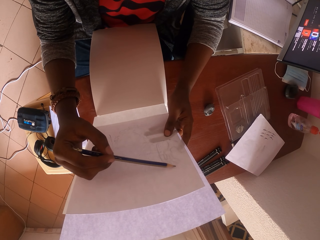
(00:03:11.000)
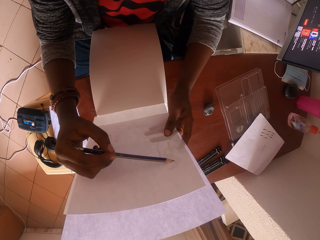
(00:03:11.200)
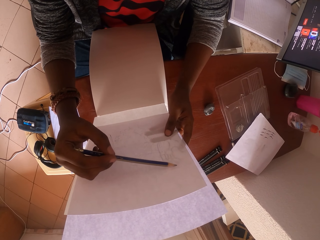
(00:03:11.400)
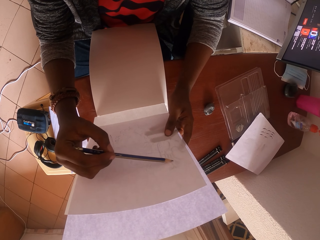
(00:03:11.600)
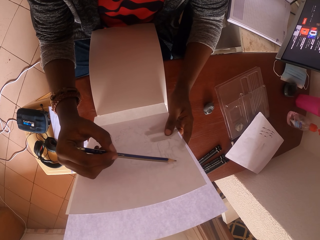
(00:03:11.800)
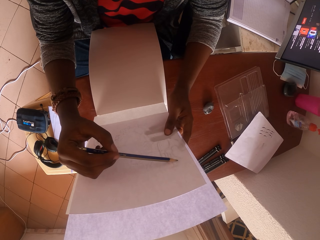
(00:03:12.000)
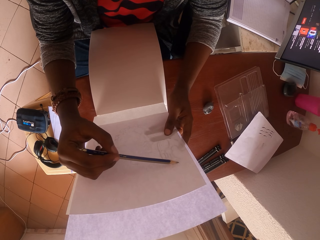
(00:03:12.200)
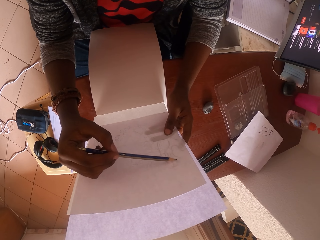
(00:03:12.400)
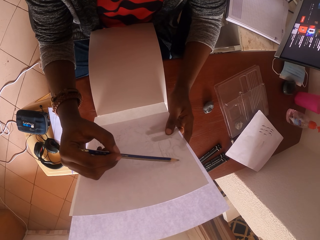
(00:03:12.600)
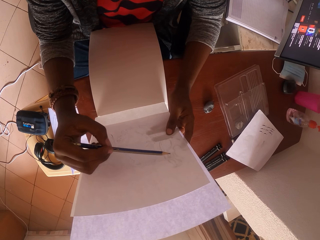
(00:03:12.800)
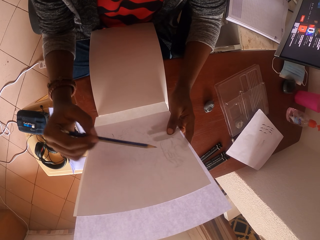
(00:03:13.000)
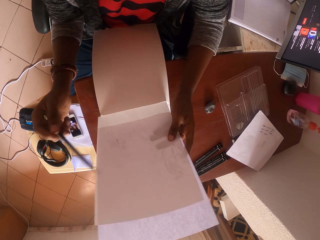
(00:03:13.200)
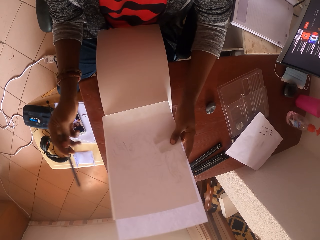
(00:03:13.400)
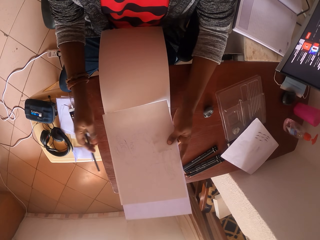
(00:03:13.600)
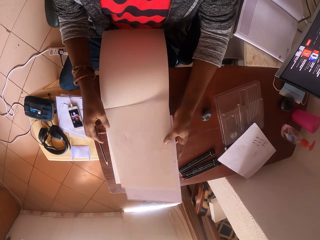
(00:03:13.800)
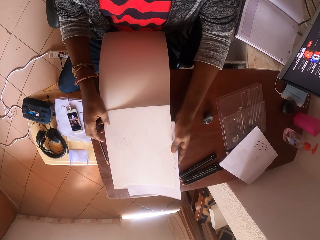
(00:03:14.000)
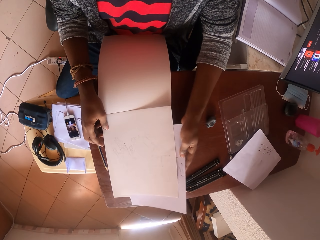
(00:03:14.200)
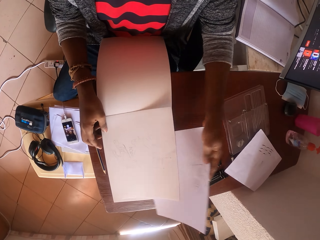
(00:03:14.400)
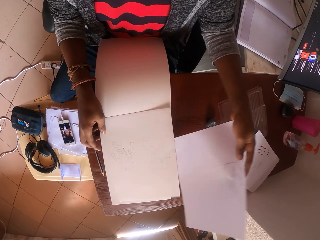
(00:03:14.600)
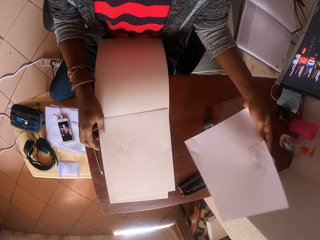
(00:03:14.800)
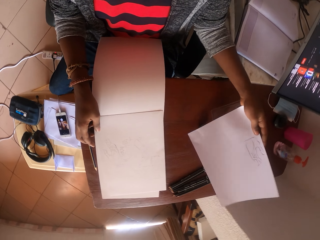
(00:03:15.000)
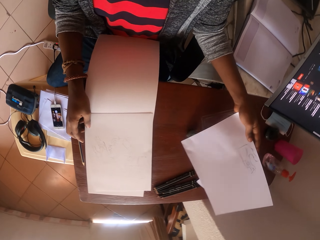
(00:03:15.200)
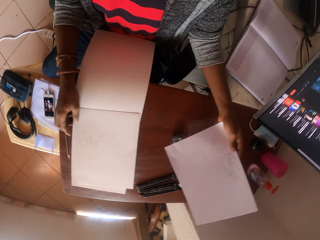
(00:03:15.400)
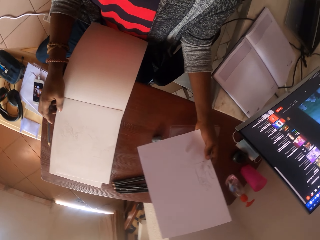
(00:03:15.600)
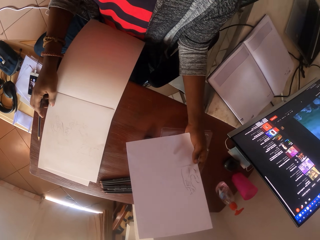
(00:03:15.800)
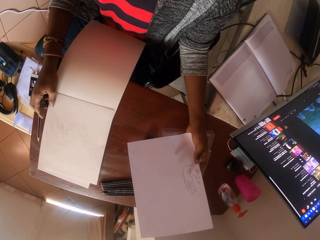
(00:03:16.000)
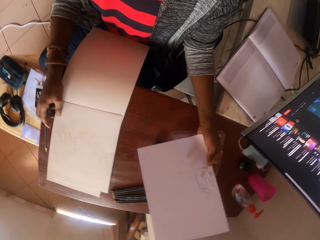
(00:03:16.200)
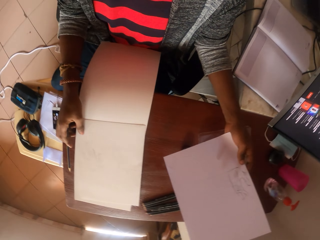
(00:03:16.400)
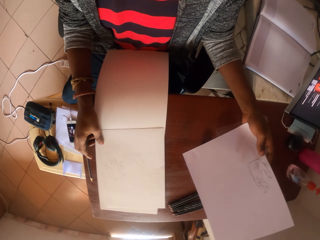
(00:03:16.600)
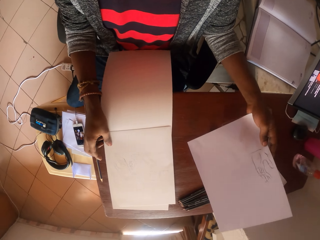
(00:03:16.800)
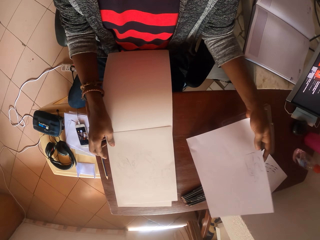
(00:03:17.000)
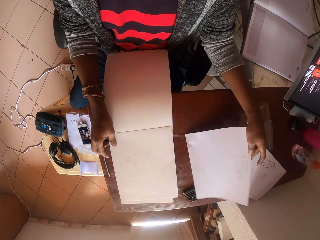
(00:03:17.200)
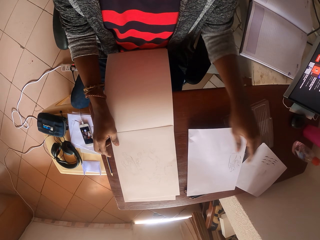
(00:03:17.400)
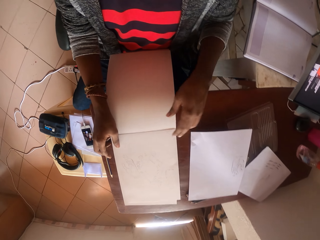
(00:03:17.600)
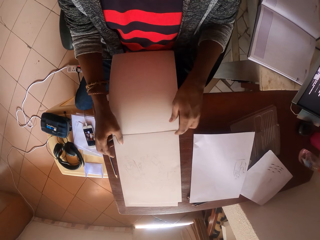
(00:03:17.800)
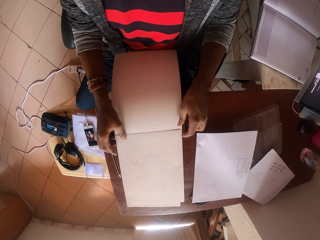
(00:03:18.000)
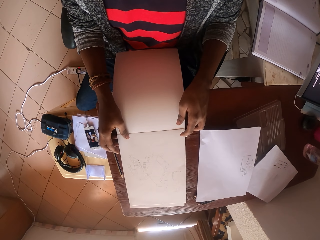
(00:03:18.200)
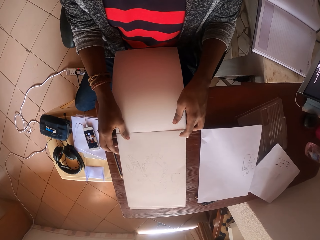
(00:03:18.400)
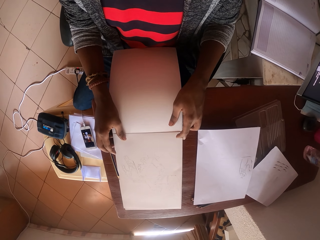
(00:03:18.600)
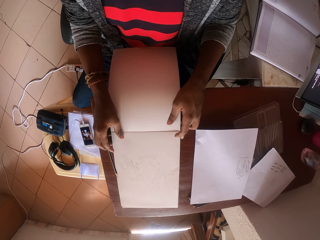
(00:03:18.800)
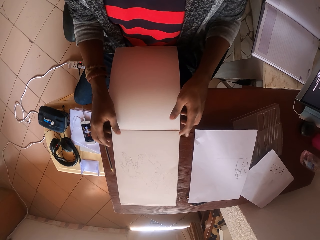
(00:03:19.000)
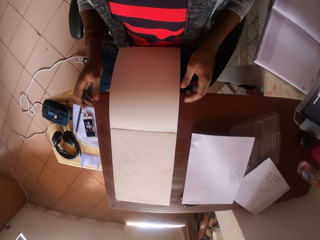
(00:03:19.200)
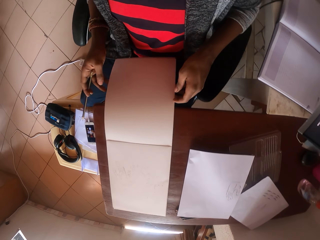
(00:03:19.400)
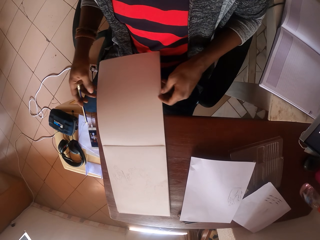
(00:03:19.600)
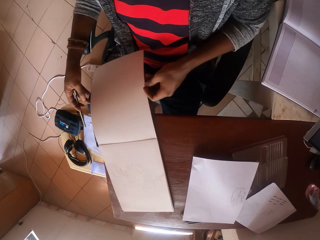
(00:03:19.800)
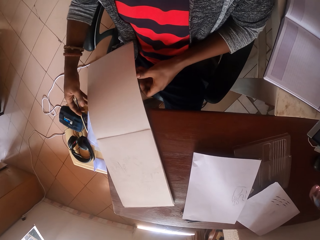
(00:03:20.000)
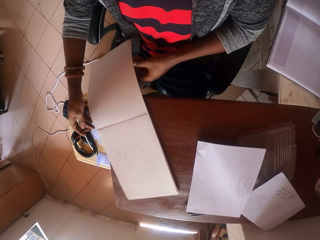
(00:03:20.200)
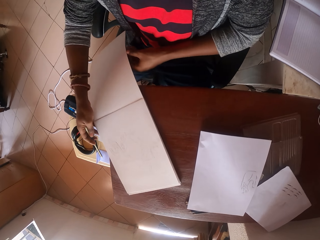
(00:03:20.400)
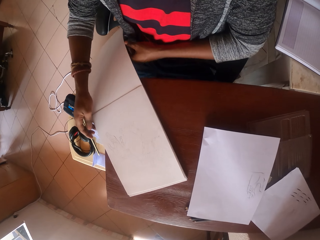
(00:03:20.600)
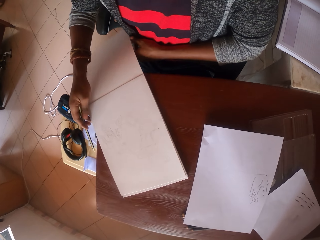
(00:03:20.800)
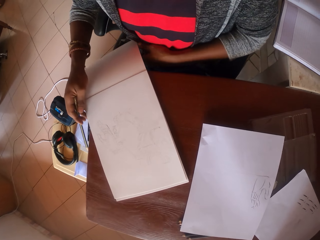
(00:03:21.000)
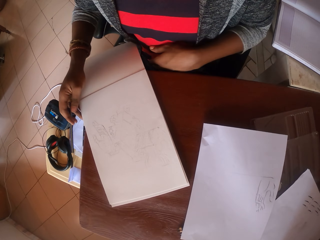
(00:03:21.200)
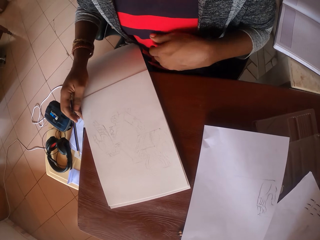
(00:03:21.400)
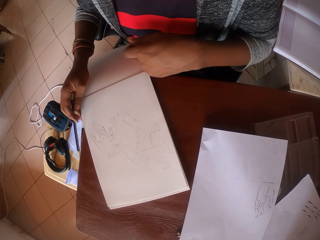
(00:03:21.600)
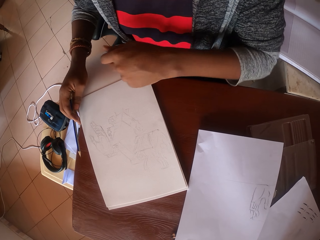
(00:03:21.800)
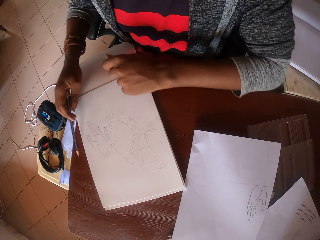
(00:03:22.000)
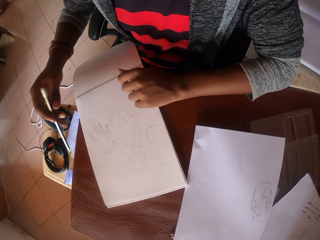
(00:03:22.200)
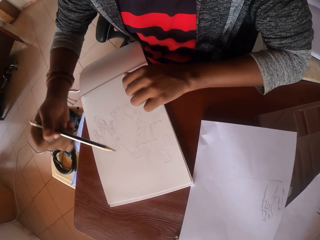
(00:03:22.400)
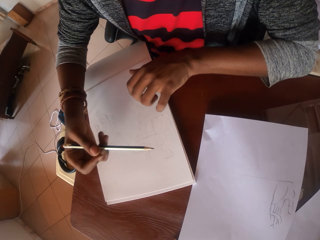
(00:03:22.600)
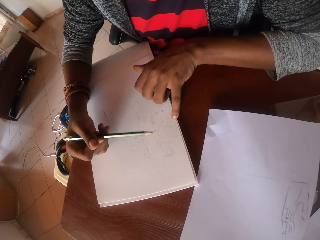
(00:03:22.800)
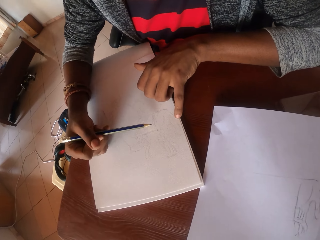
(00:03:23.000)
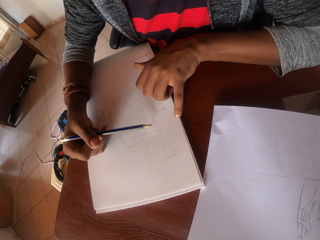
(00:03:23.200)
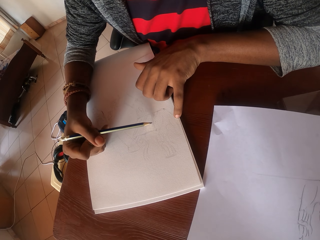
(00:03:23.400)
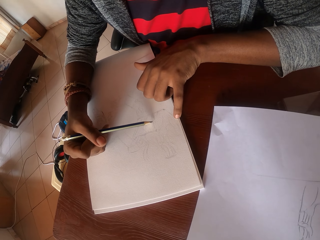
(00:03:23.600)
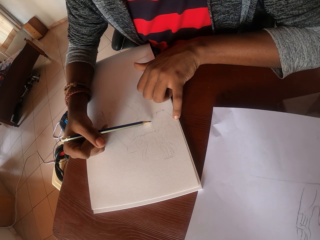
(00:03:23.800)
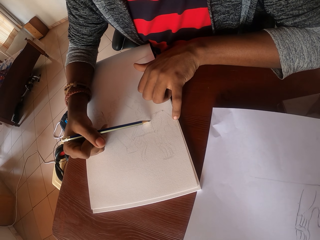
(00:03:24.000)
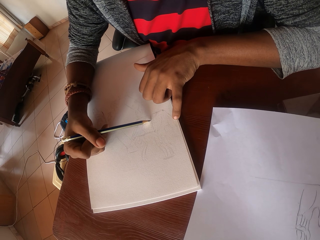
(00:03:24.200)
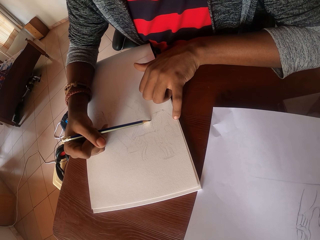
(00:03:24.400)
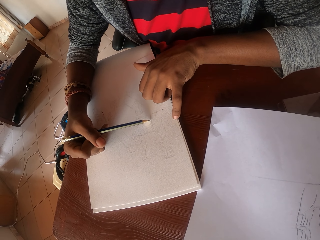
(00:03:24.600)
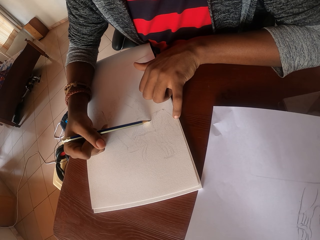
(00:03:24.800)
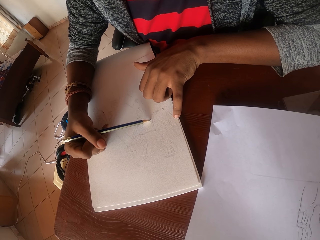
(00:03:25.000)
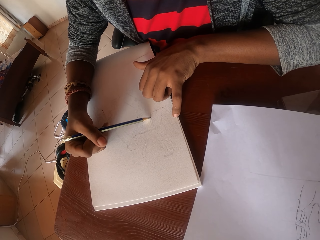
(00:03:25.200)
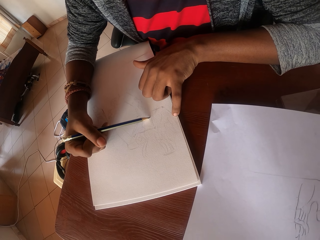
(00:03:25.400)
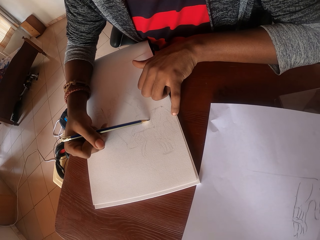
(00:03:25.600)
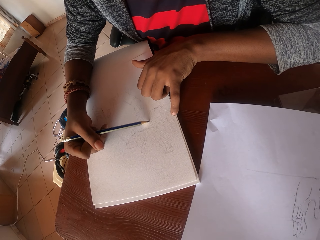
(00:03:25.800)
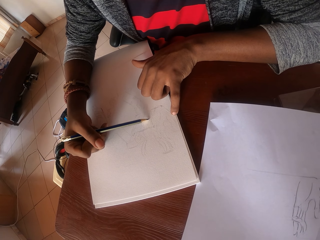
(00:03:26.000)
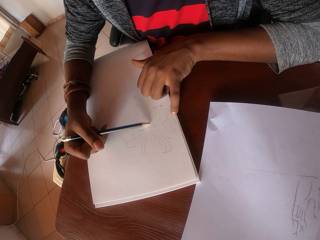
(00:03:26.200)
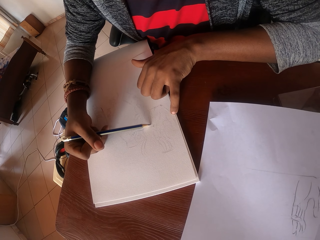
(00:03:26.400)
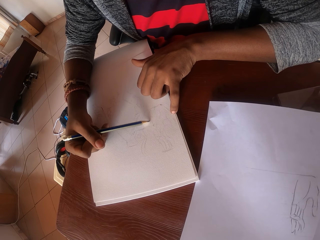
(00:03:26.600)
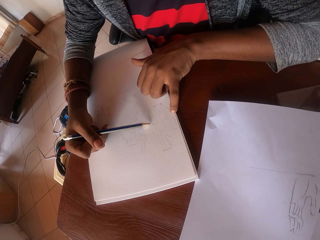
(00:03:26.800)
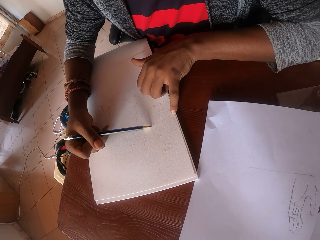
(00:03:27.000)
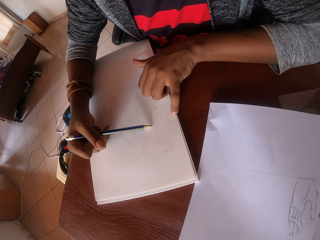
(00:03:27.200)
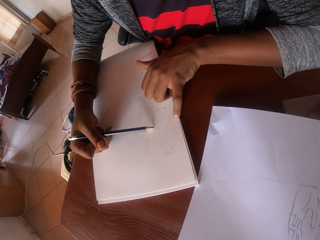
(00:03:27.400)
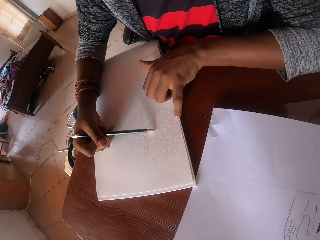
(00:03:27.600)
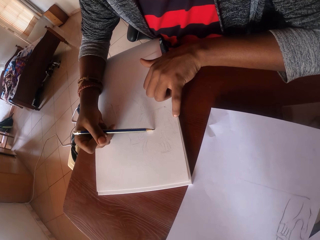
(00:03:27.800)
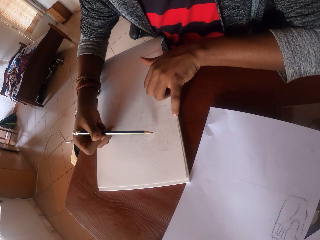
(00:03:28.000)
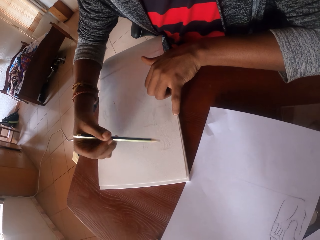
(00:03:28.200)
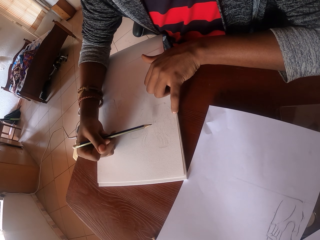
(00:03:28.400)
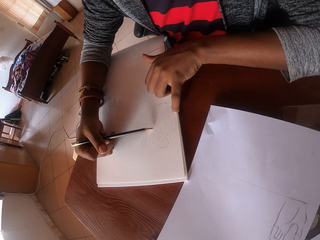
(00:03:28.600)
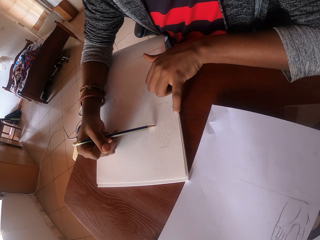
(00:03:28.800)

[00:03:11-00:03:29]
The camera wearer lowers the pictures. They pull the paper with the left hand, place the paper on the table, and pick the paper from the table. They look at the picture. They drop the paper on the table. They adjust the book on the table with hands. They draw the picture with a pencil on the book.

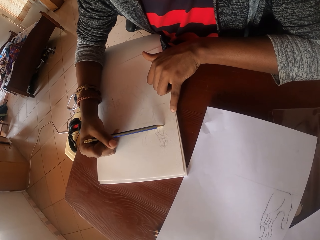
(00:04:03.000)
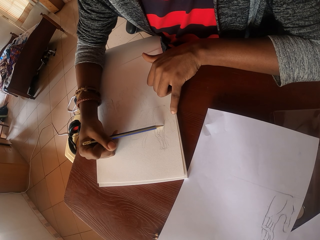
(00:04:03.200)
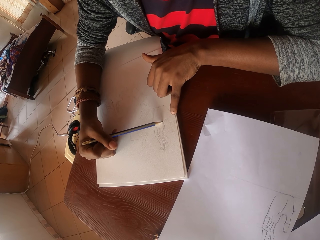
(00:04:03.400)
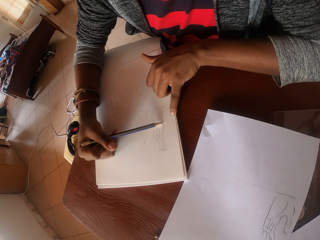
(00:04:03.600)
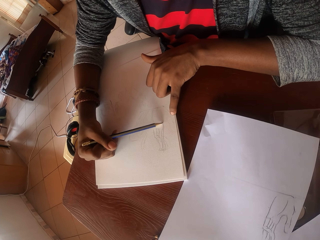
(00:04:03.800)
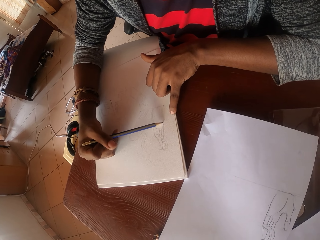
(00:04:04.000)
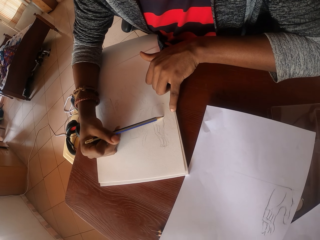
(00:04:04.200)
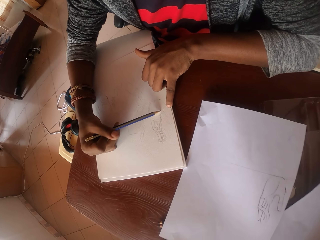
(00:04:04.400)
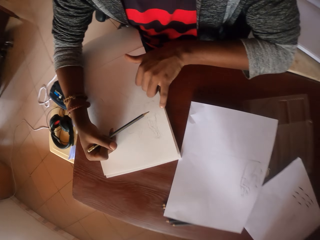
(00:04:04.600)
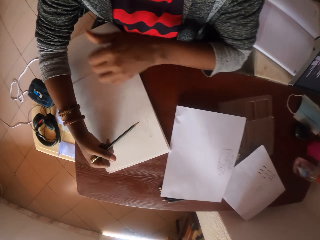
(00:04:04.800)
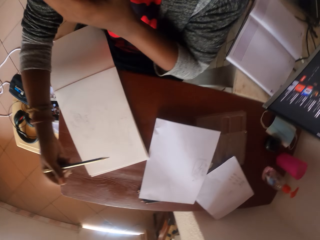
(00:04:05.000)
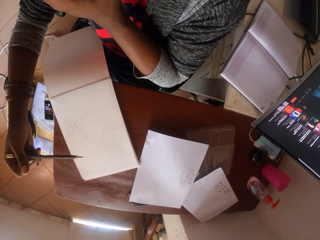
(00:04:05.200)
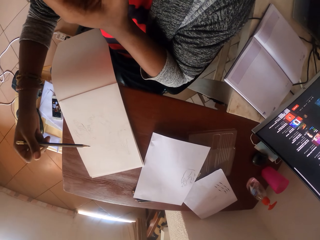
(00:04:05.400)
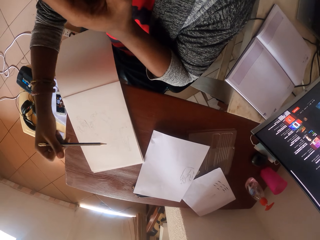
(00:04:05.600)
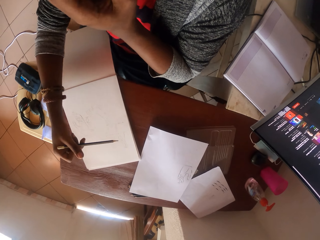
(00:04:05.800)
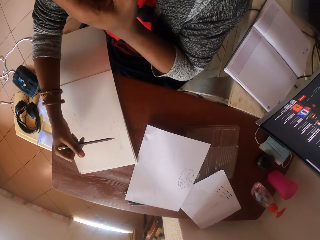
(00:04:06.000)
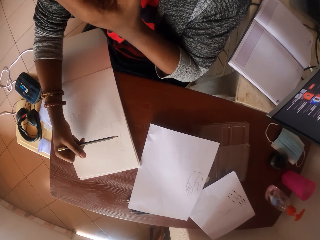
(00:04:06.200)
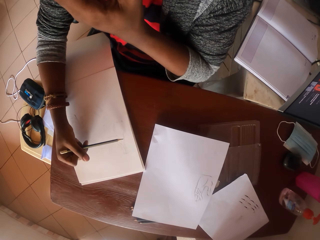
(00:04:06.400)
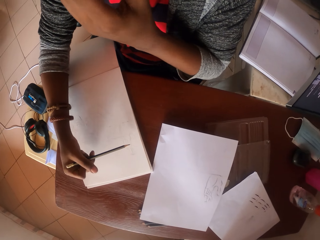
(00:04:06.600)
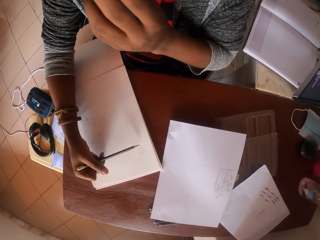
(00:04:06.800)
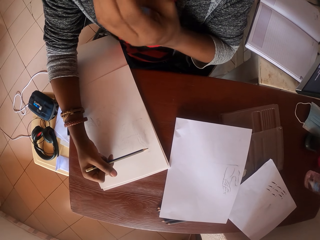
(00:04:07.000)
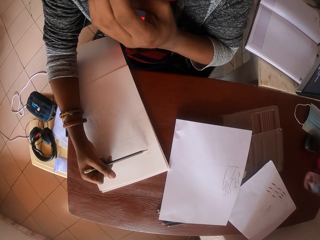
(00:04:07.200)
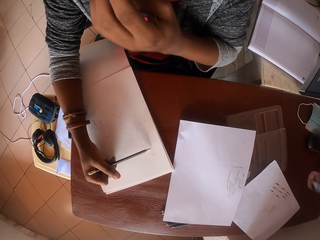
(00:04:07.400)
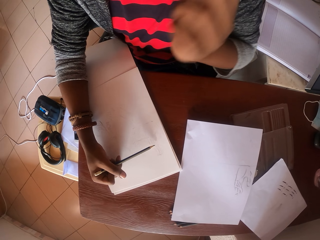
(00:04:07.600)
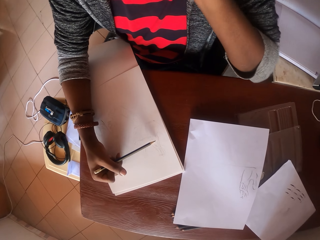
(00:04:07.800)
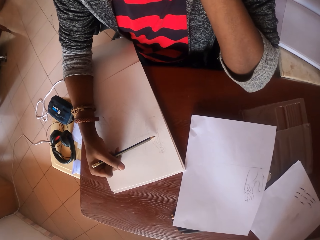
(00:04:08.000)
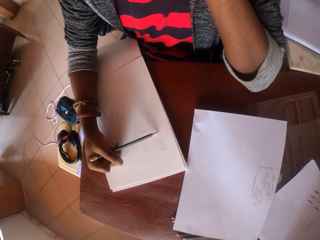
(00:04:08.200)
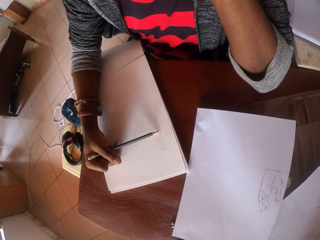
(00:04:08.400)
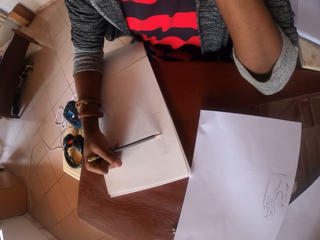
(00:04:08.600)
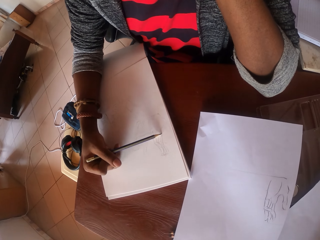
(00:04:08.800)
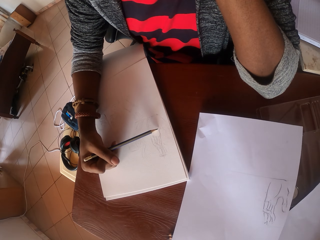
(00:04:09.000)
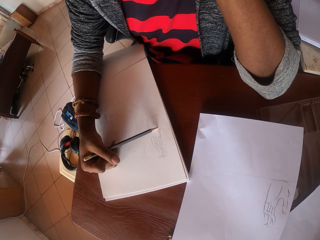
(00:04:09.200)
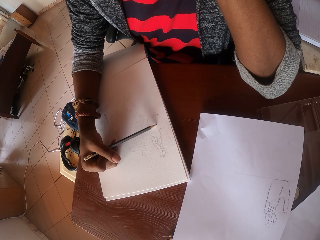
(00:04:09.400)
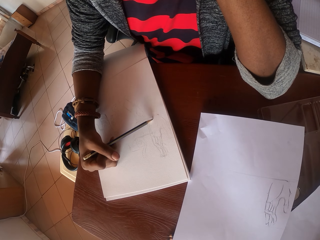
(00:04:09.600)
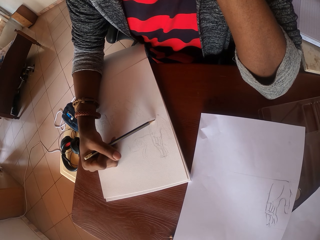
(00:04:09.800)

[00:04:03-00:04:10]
The camera wearer raises the left hand towards something. They draw the picture with a pencil.
